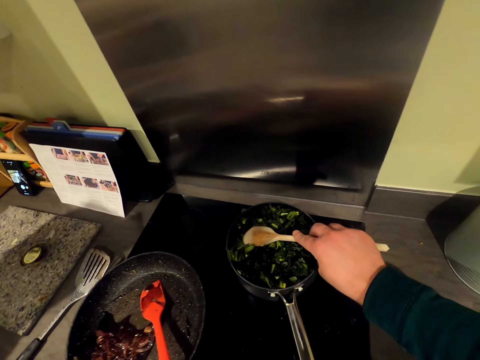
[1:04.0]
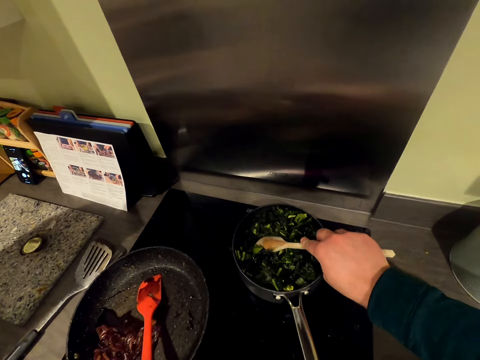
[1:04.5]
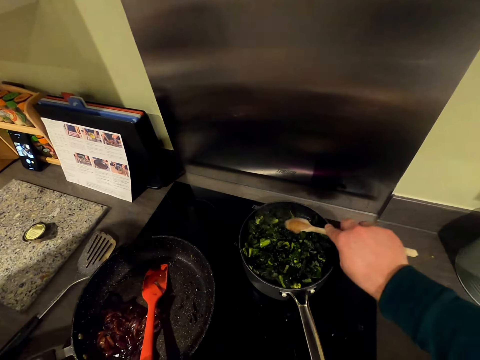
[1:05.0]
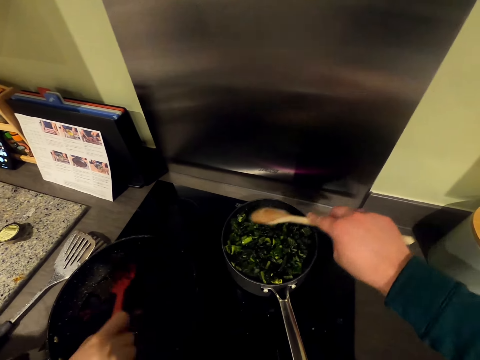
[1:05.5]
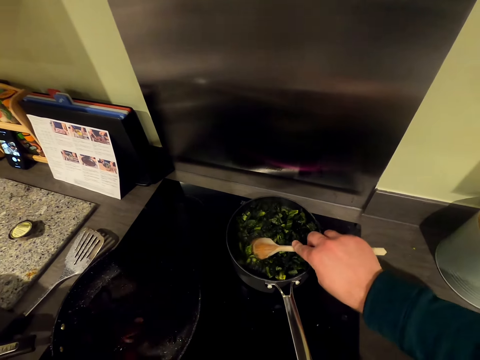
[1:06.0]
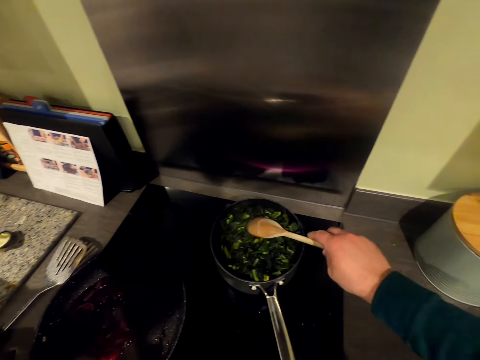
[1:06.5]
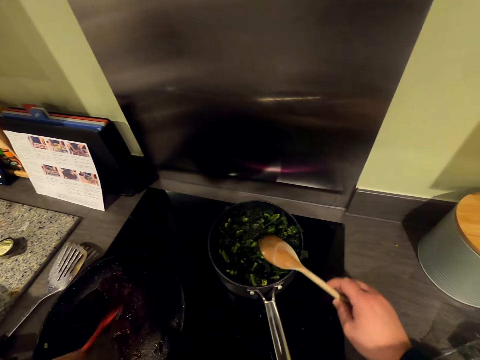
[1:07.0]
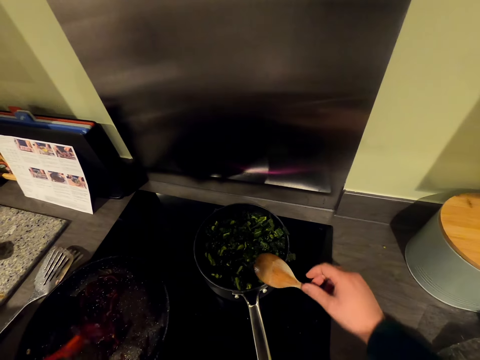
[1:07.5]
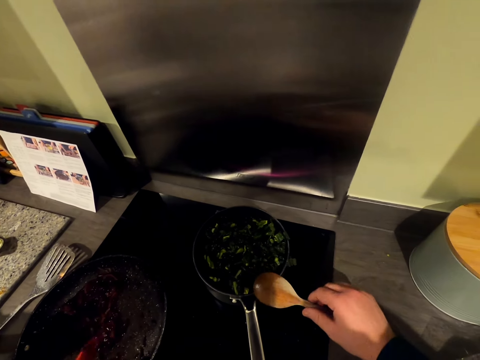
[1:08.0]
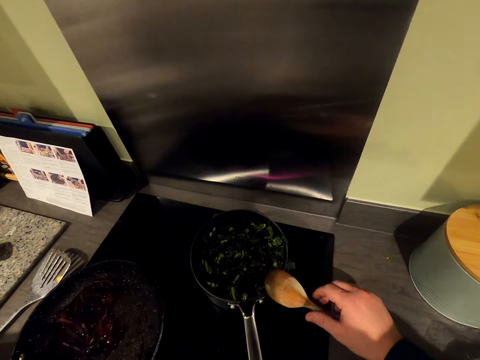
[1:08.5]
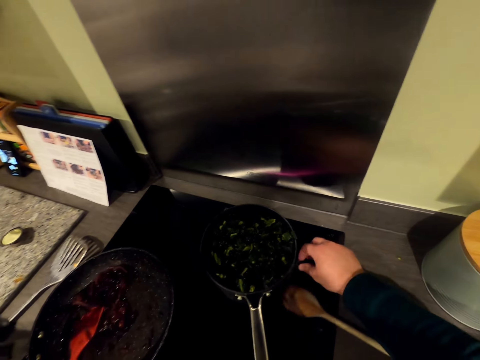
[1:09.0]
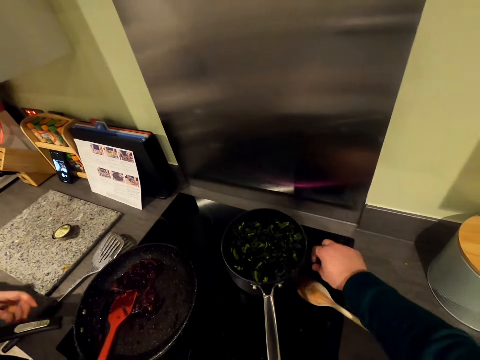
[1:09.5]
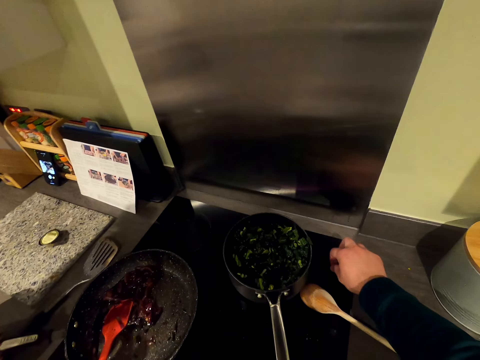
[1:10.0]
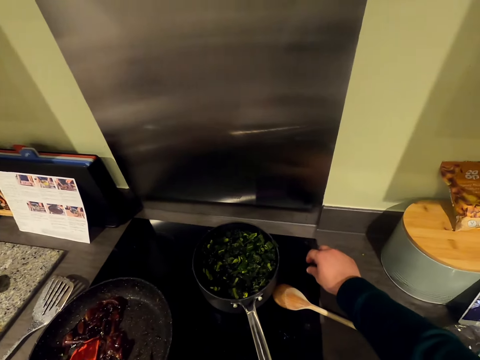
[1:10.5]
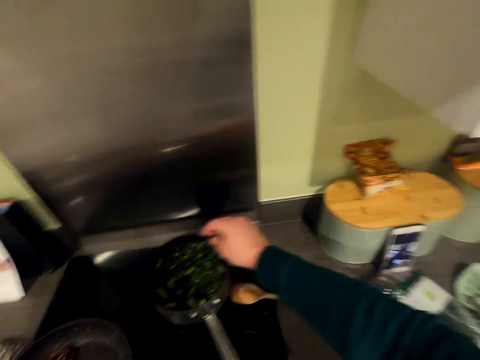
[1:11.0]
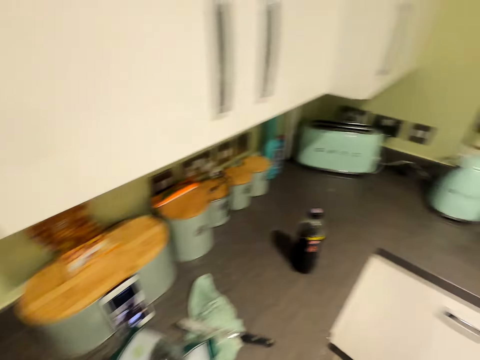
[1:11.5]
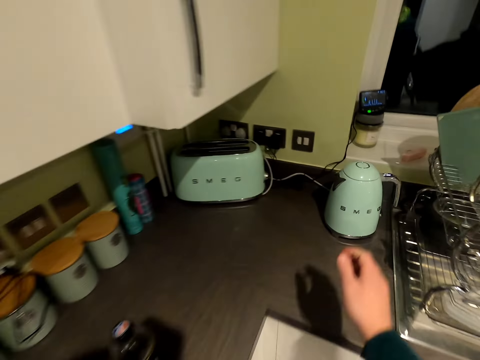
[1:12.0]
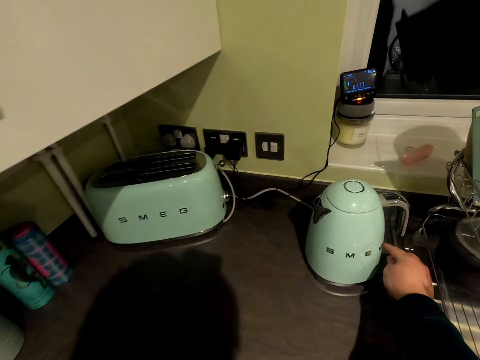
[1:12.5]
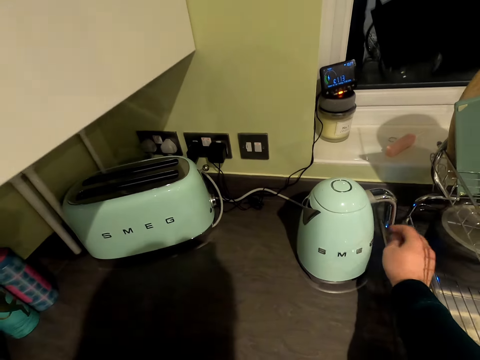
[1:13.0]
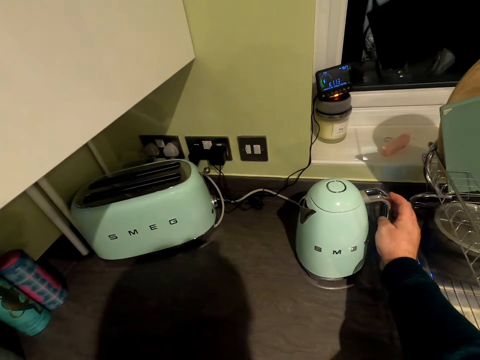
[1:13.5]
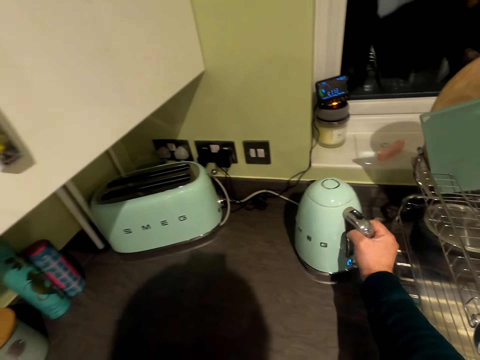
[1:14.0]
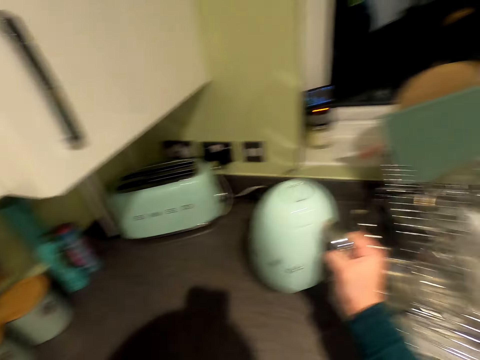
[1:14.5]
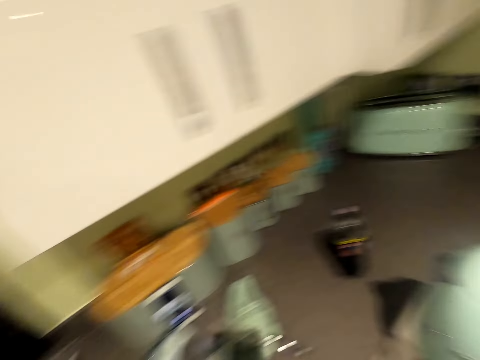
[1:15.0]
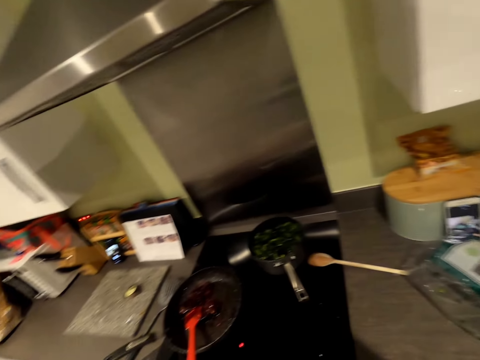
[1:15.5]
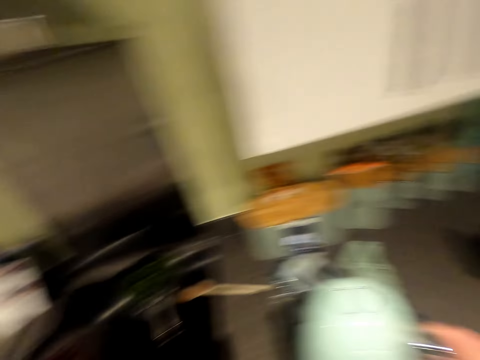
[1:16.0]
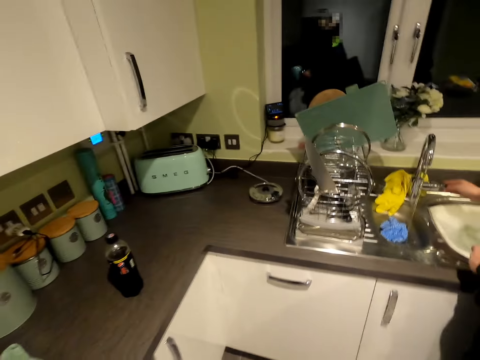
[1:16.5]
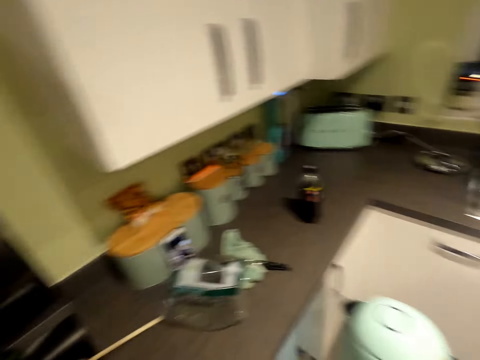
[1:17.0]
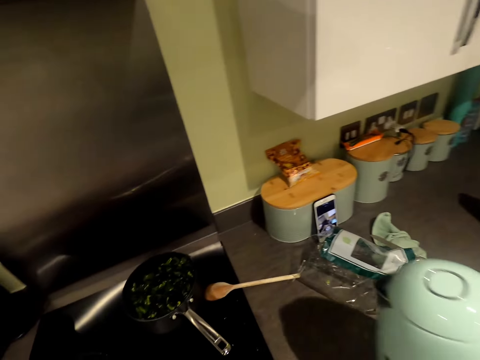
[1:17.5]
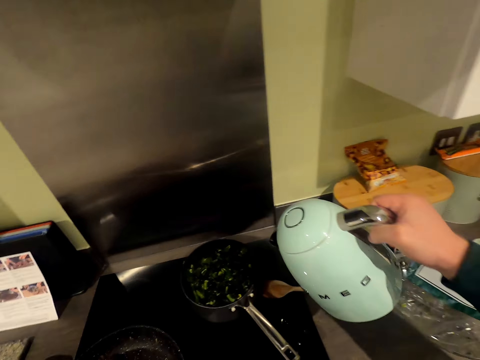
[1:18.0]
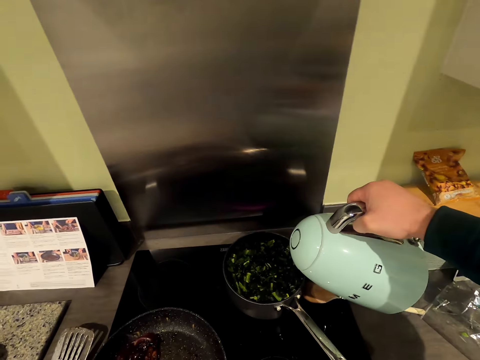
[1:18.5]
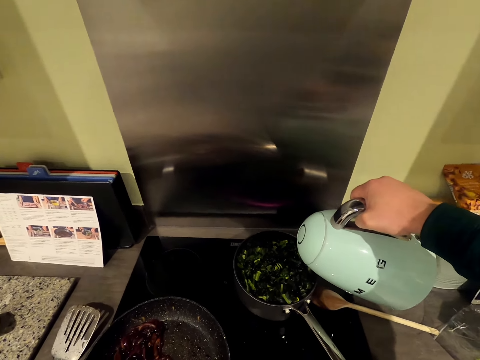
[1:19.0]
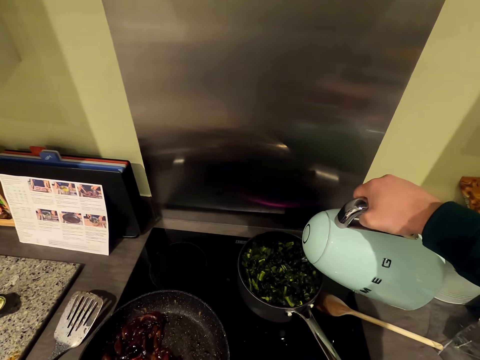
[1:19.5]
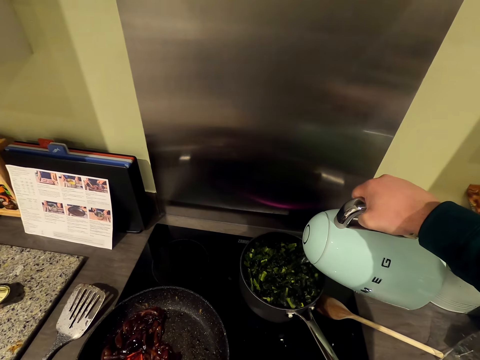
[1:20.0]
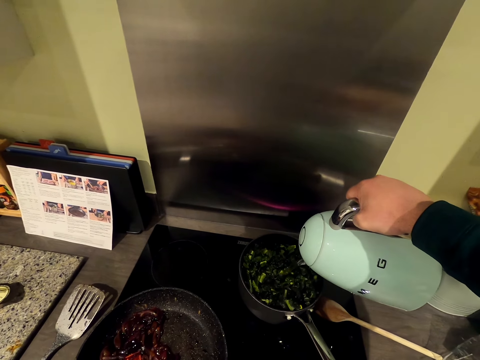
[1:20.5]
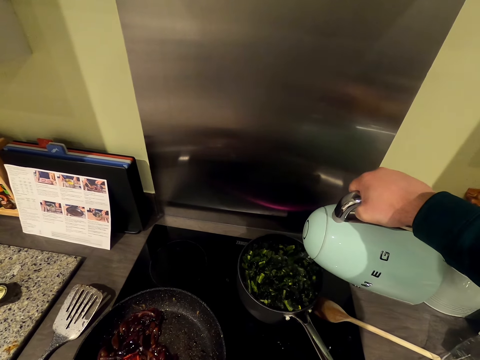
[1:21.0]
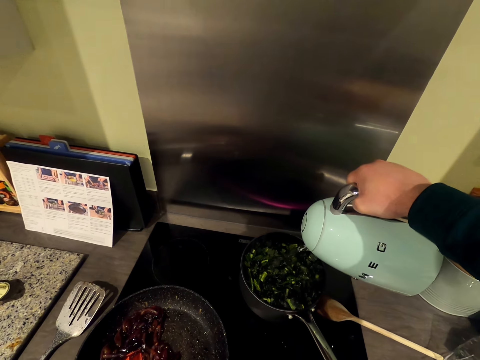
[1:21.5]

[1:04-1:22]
A man shakes a pan and stirs something. The camera wearer presses the vegetables. They drop the cooking stick on the cooker. They collect something from the cooker surface. The man moves his hand. The camera wearer moves around and drops something in the pan. They turn off the heater jug. They pick up the heater jug. They move around. They talk to the man. The man talks to the camera wearer. The camera wearer pours water in the vegetables.

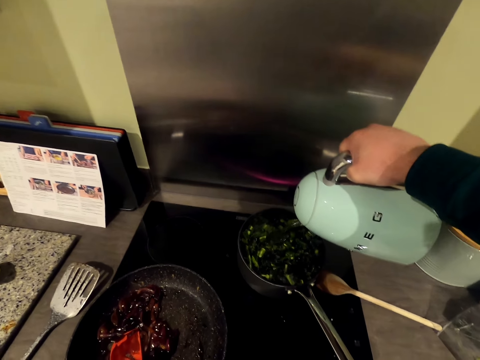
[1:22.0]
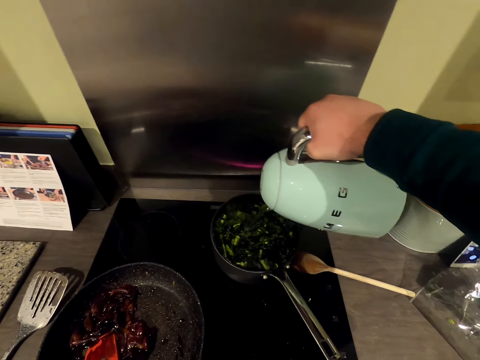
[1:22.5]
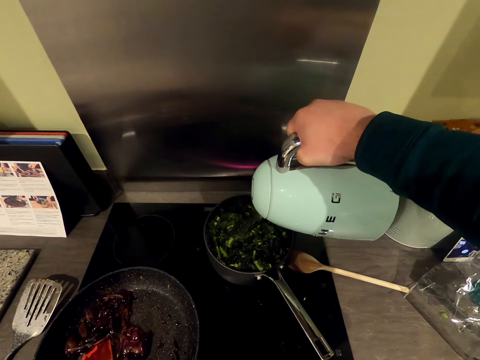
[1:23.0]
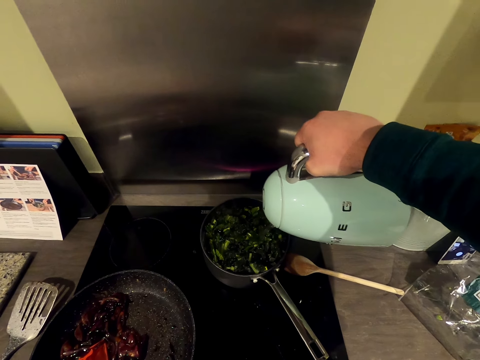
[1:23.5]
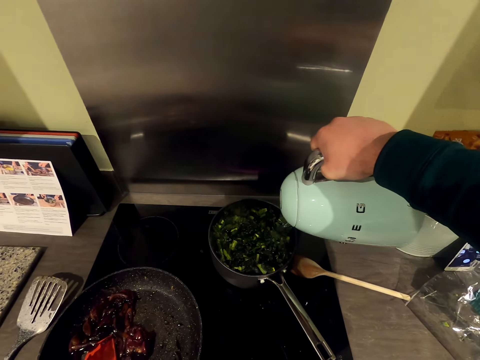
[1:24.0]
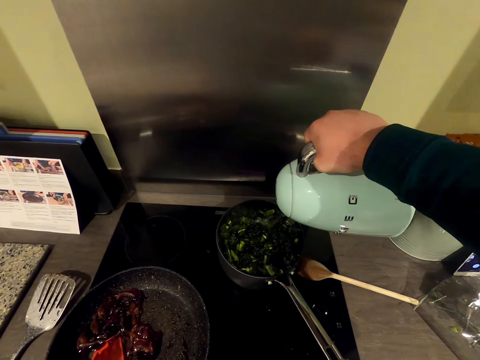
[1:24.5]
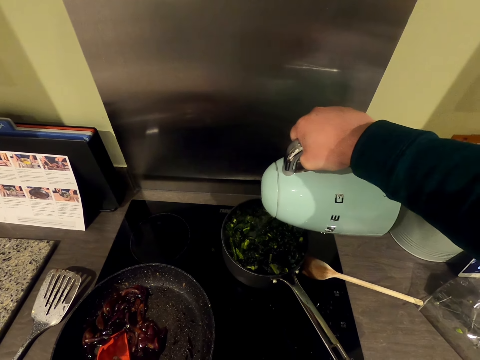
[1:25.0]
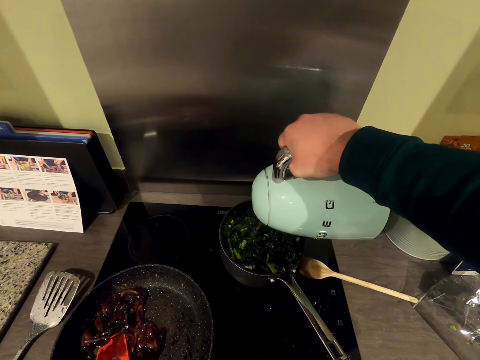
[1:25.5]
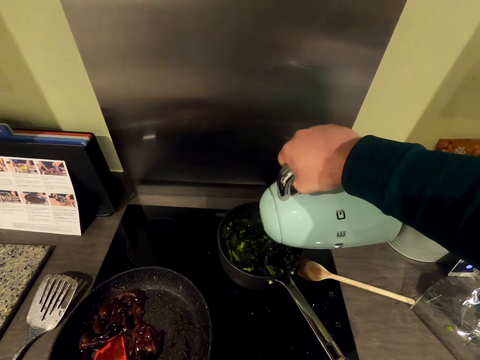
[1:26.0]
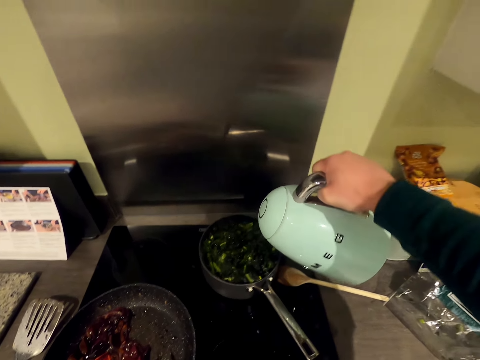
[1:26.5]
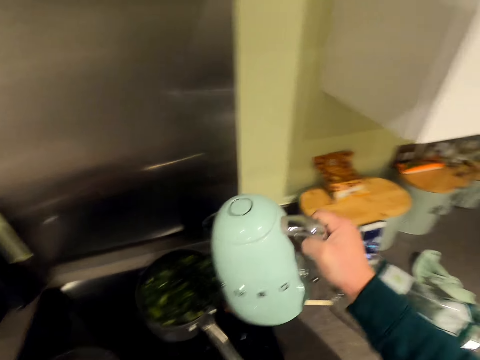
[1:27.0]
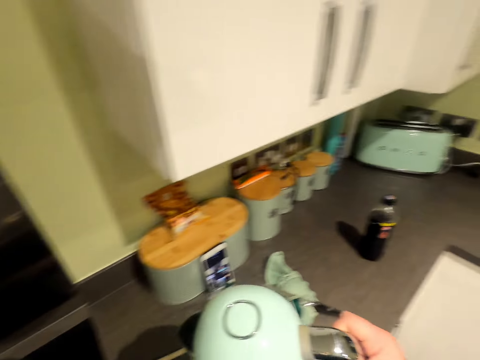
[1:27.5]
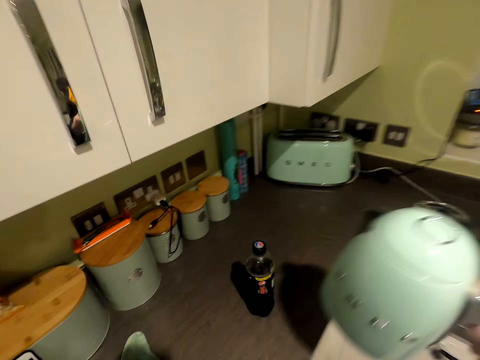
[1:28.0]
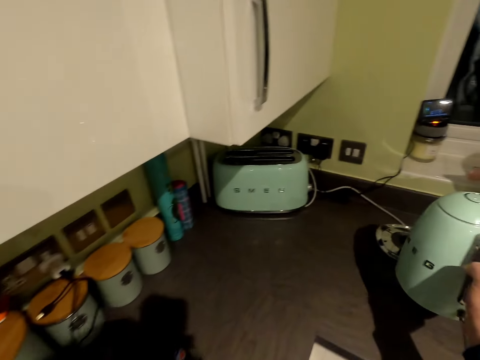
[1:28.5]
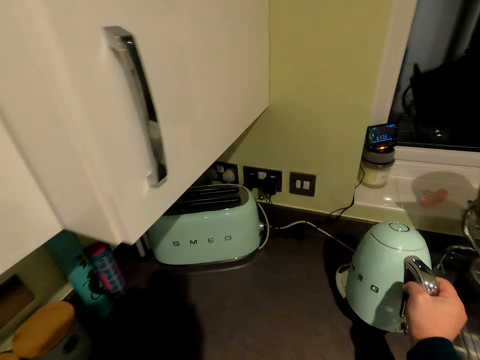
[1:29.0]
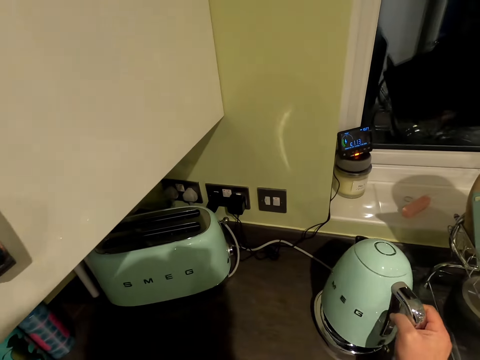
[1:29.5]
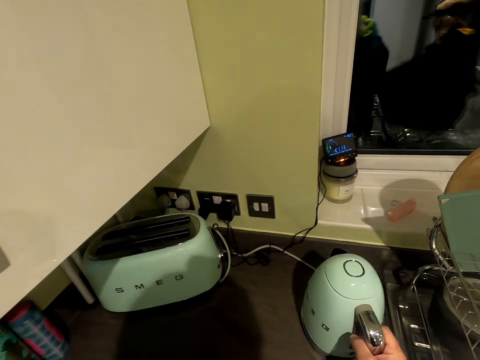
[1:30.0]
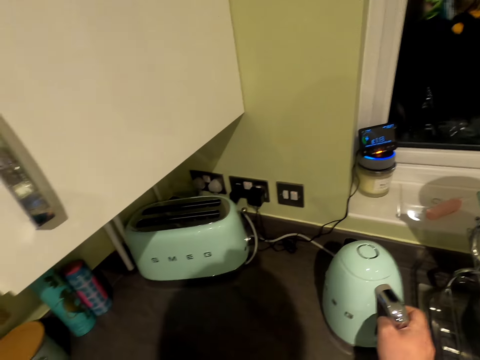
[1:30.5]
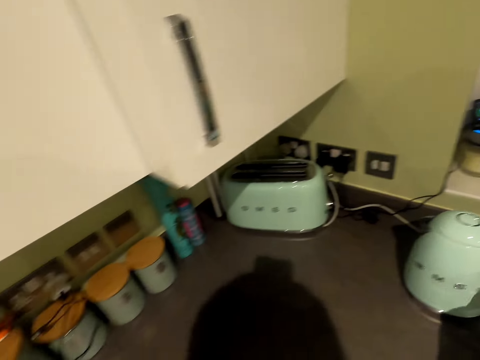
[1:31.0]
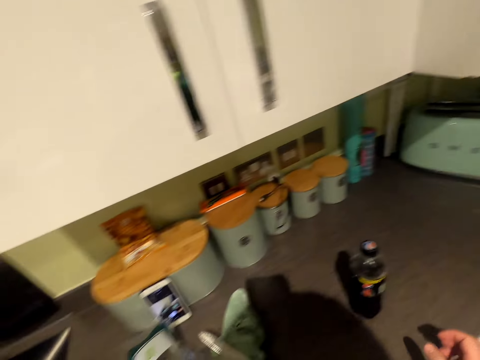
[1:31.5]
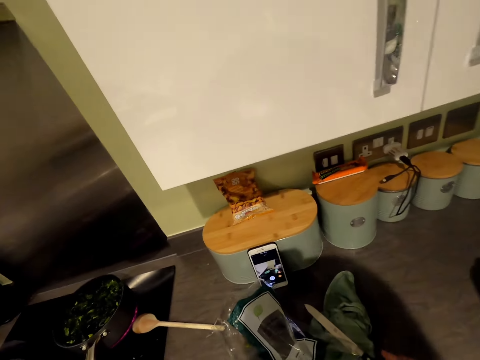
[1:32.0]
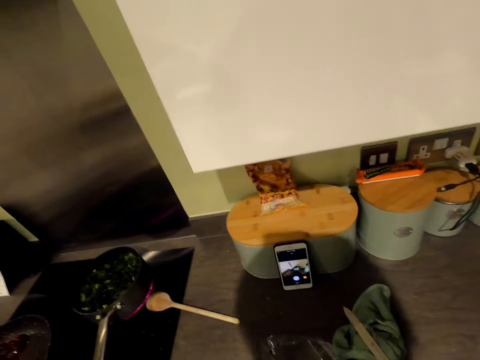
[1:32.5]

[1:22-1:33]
The camera wearer moves the heater jug away from the pan. They put the heater jug on the heater base. A man talks to the camera wearer. The camera wearer turns the heater and moves around.
